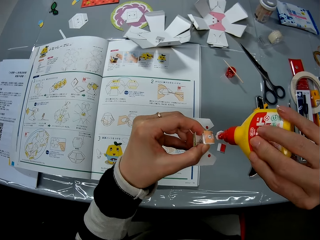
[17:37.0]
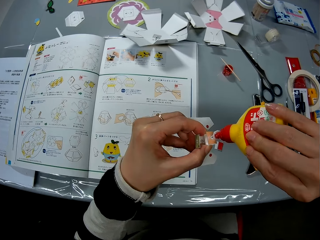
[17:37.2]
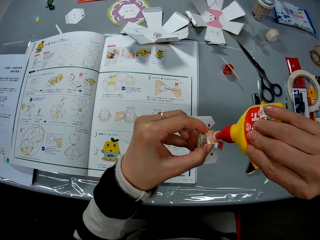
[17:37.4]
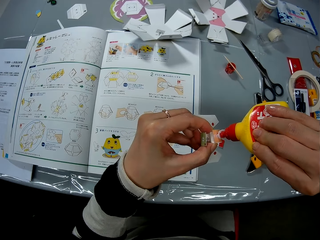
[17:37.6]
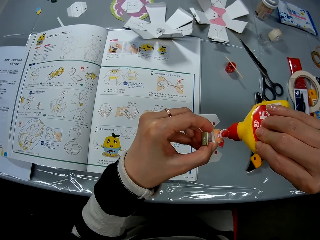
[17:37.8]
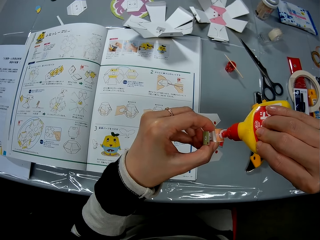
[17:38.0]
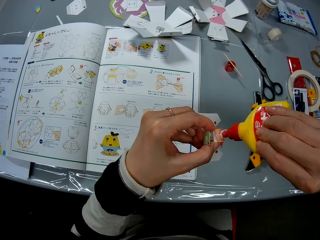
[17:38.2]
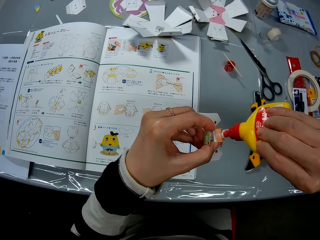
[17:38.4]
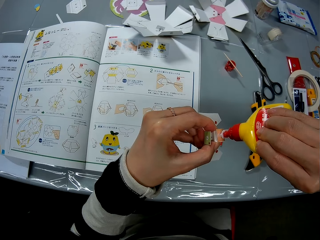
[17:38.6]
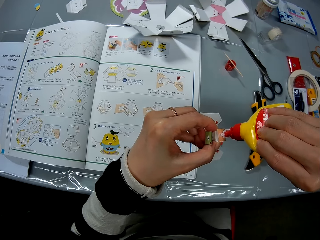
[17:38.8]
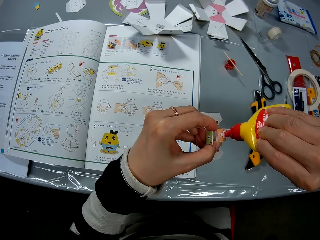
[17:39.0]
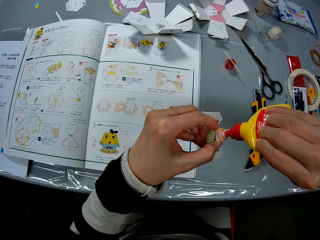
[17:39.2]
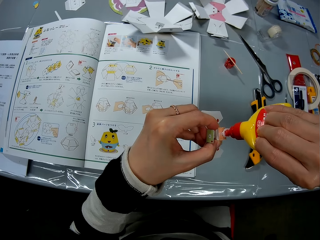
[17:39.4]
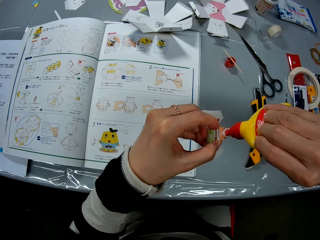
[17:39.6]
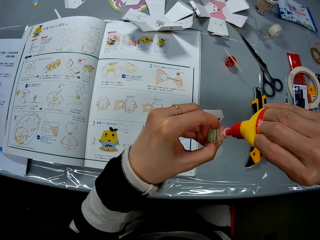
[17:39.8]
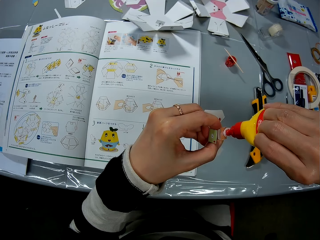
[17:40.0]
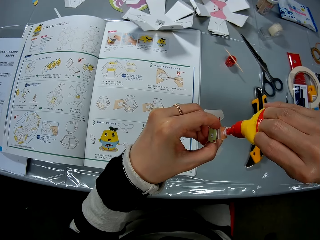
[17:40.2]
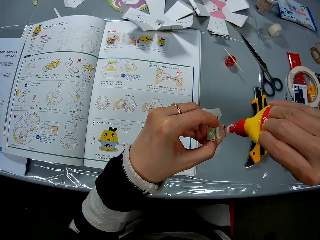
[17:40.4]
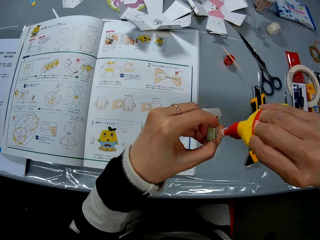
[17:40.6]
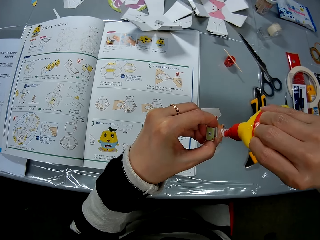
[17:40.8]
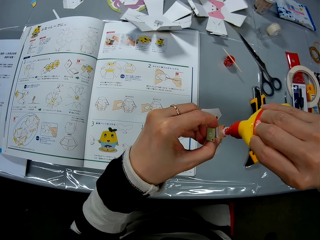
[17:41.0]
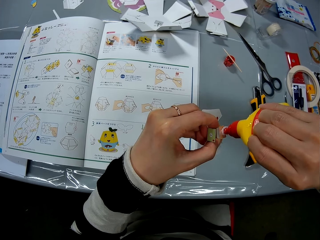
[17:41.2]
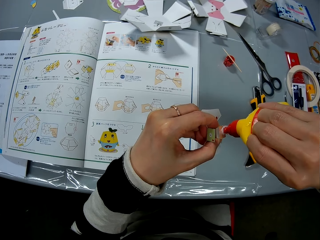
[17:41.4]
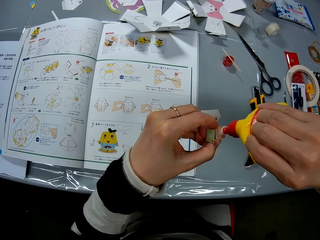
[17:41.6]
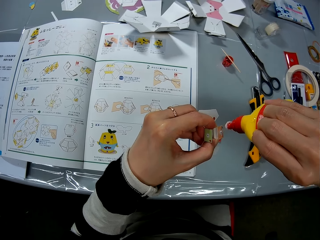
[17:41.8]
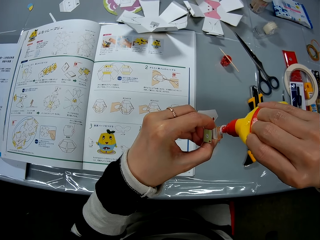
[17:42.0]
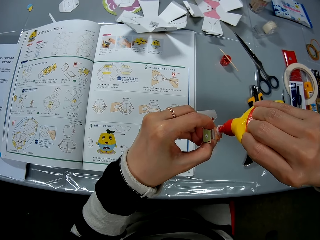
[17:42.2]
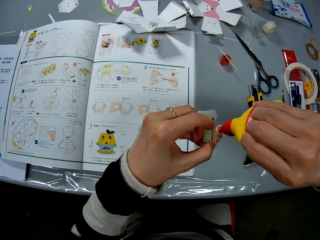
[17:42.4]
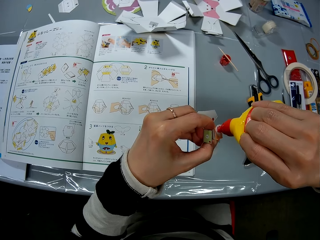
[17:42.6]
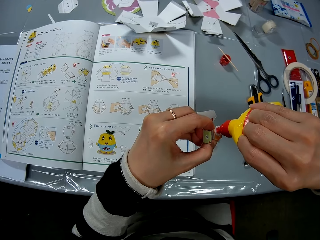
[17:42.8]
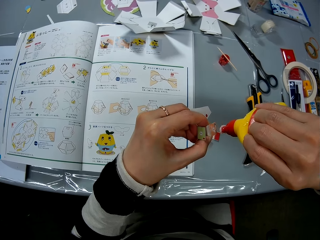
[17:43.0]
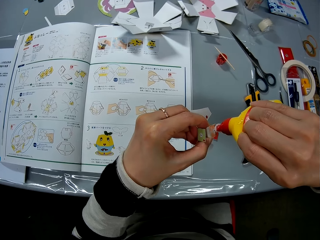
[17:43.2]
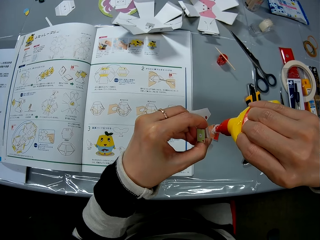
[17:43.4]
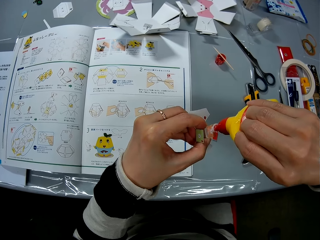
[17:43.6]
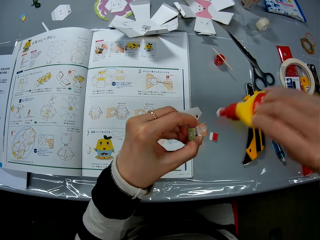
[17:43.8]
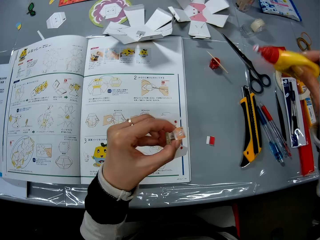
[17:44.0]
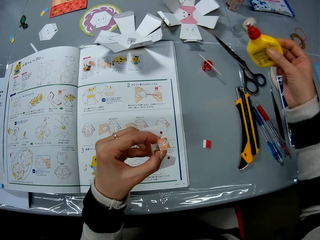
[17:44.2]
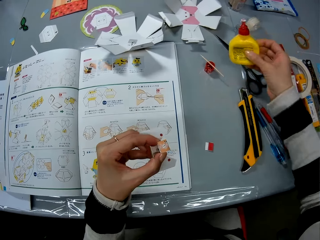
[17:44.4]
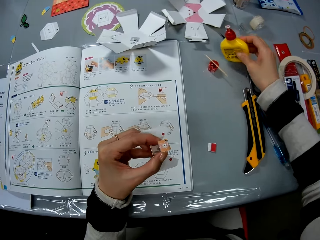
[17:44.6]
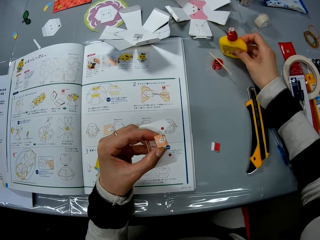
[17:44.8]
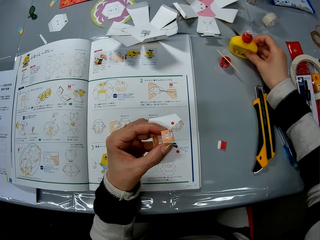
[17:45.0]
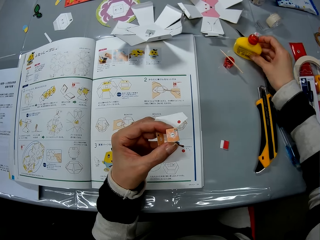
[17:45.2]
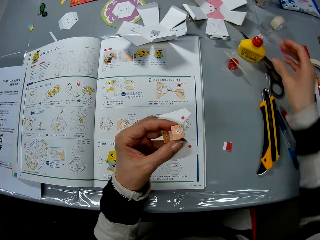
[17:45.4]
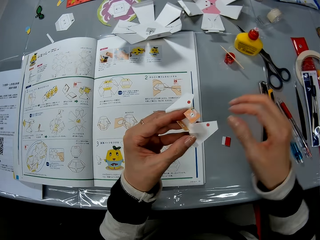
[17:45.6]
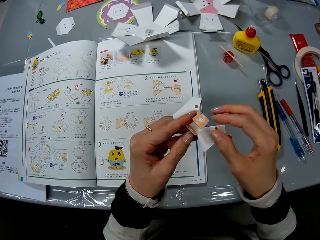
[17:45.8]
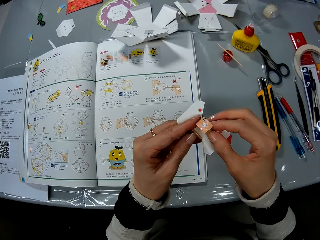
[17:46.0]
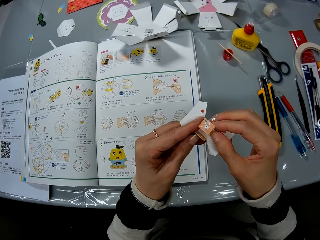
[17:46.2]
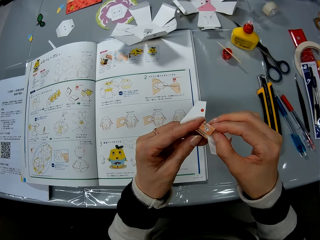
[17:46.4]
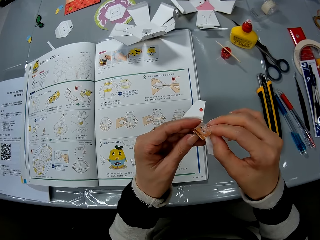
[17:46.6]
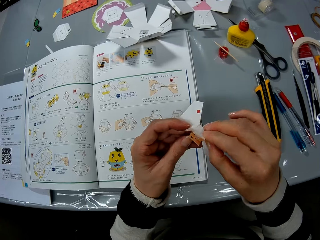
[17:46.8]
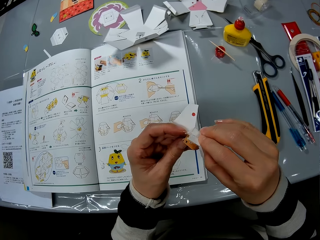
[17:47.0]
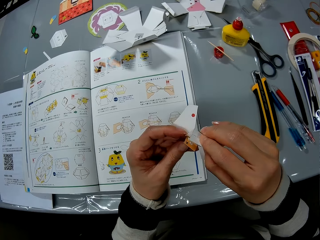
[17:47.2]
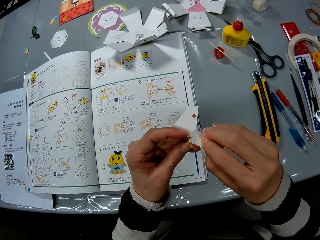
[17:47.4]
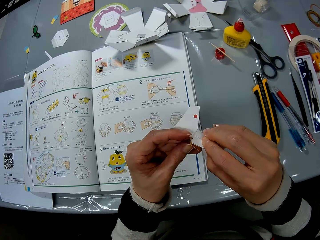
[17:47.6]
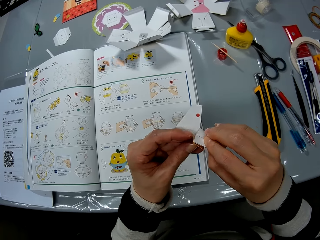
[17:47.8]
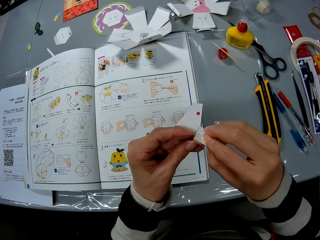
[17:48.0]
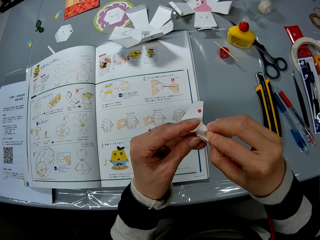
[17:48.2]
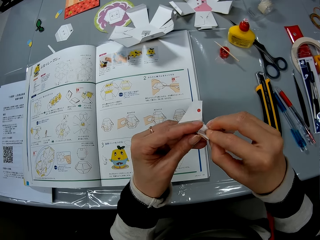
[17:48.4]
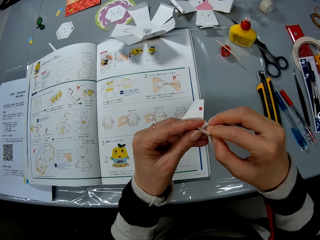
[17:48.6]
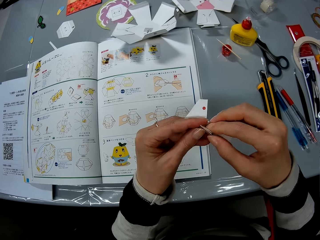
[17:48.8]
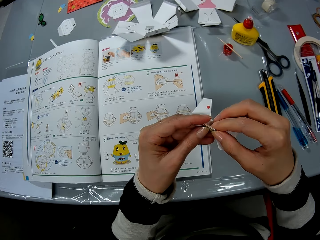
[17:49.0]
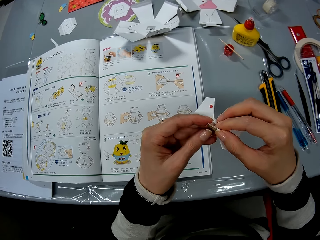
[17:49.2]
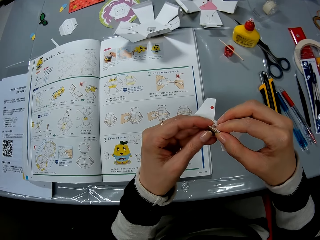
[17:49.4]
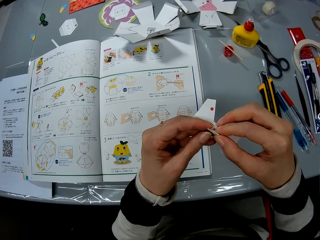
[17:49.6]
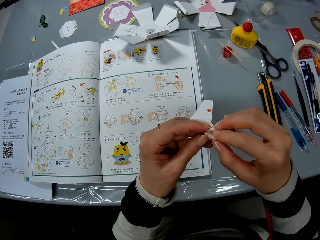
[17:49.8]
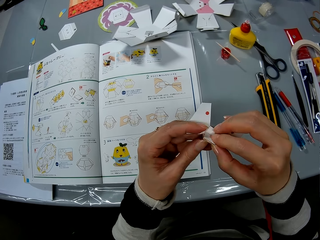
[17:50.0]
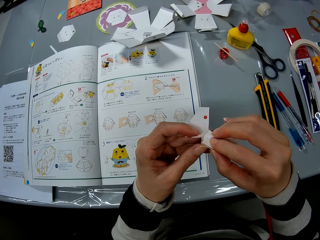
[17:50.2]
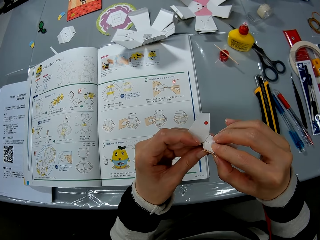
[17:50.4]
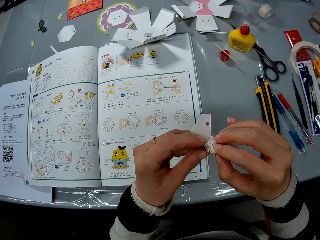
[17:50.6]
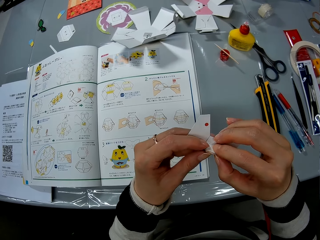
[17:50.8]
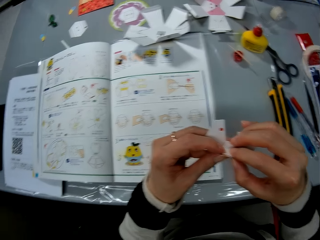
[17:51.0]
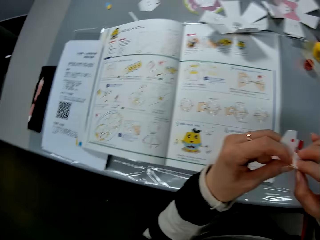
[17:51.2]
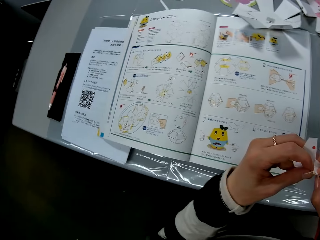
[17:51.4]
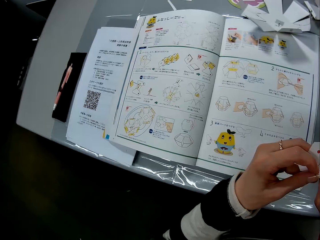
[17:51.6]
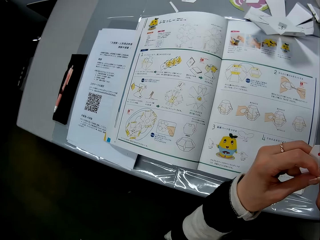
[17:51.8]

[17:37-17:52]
The camera wearer drops the glue bottle back on the table. She presses the piece of craft paper together with her hands. She folds the papercraft.

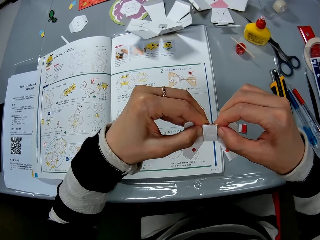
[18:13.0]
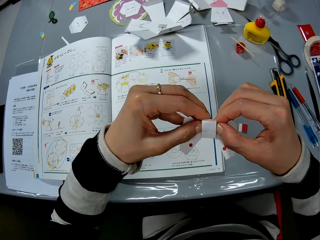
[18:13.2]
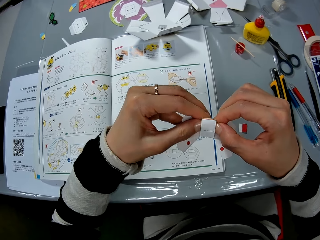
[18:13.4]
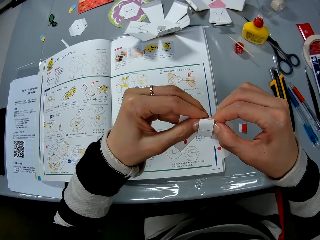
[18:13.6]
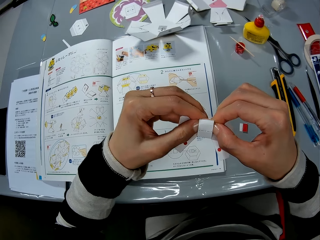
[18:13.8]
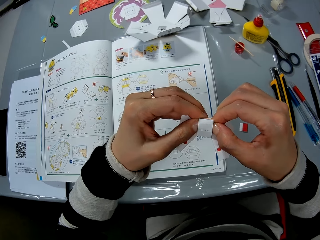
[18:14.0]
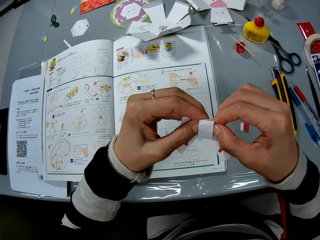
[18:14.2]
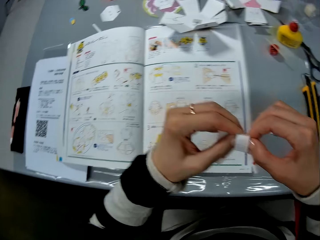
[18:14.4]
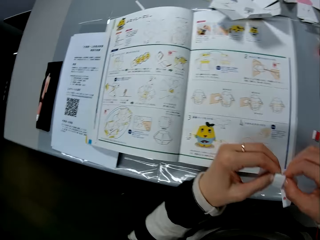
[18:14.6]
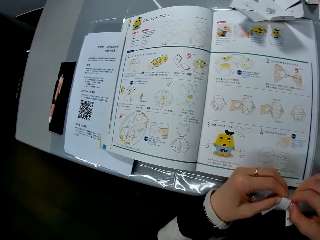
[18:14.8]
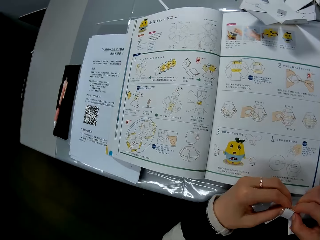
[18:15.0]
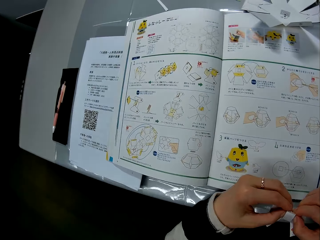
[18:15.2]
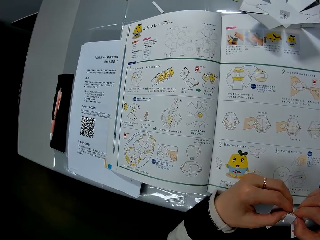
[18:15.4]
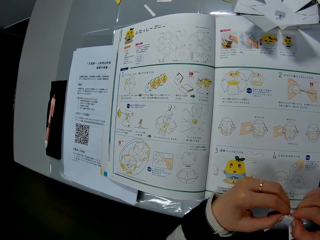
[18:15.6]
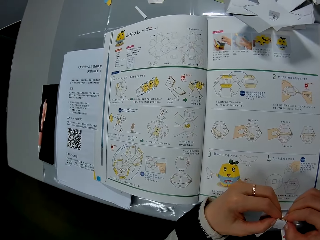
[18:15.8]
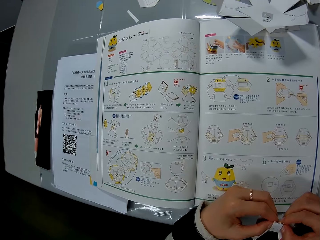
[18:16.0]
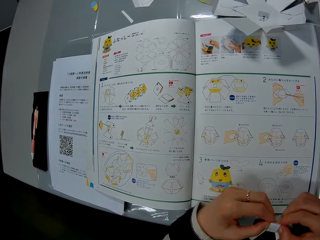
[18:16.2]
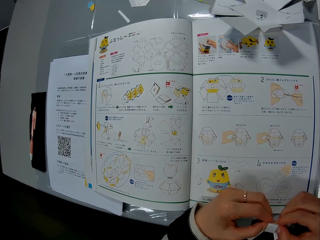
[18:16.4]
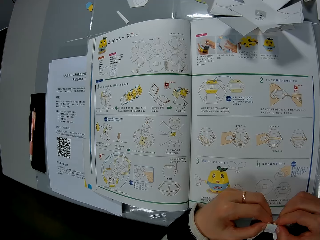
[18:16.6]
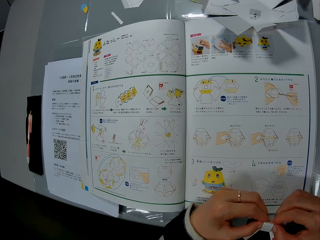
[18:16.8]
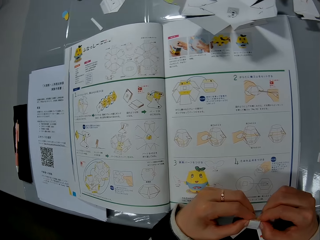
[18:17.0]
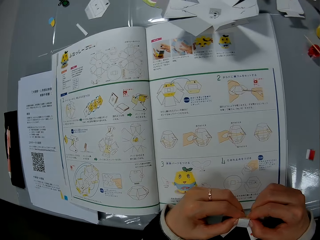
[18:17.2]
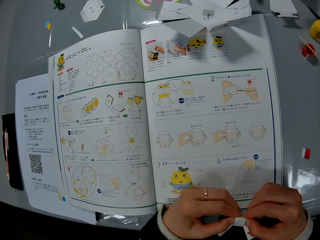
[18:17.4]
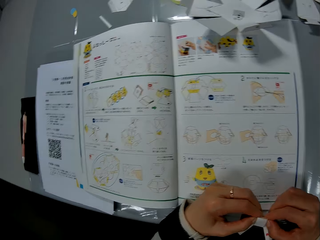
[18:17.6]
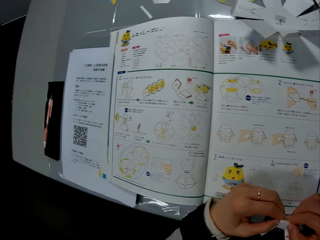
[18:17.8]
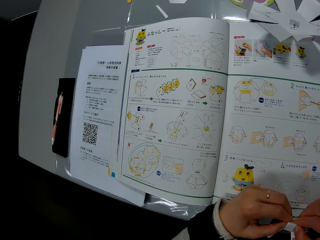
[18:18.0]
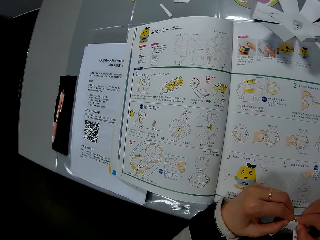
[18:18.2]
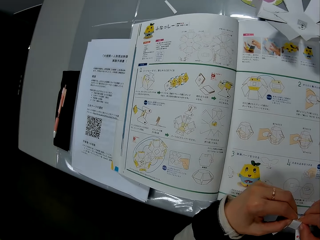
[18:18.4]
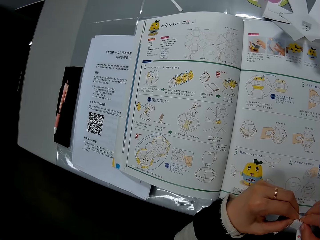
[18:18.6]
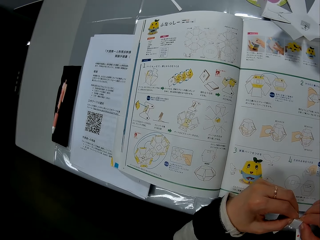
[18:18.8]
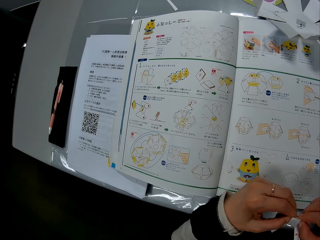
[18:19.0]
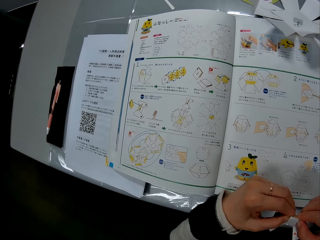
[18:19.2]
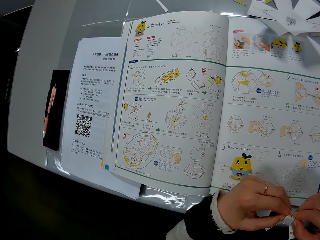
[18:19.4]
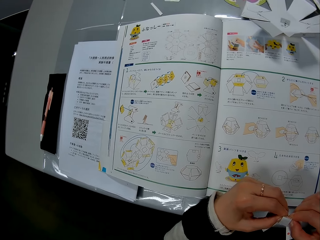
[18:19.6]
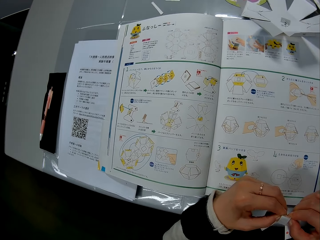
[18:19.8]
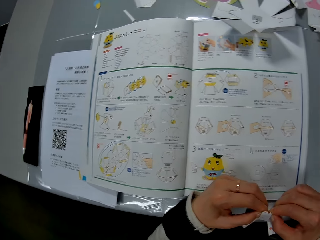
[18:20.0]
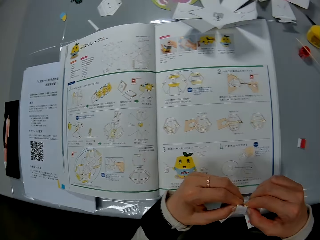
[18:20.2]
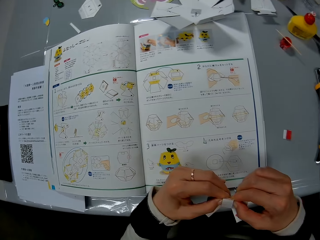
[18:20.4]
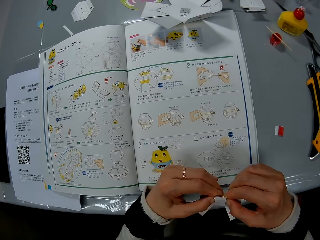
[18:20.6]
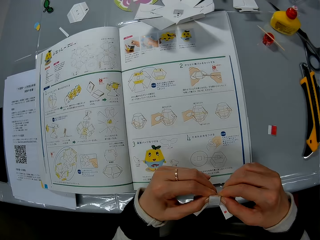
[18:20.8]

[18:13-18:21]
The camera wearer lowers the craft paper in her hands to the table. She reads the book.
